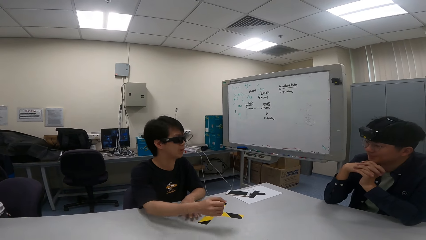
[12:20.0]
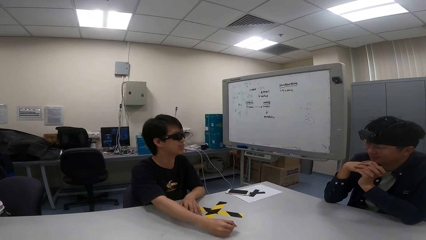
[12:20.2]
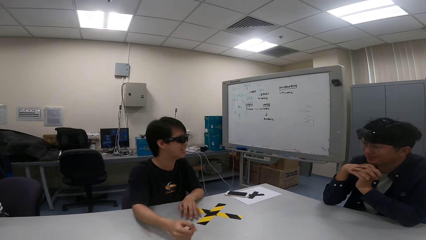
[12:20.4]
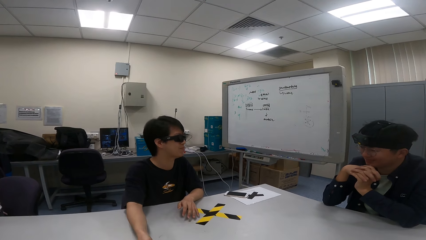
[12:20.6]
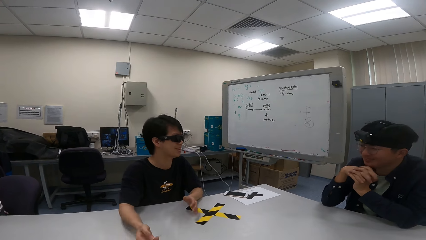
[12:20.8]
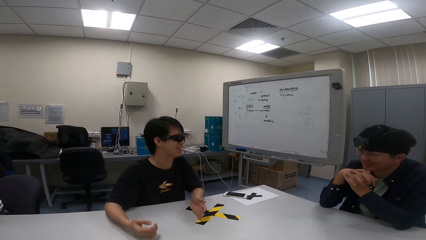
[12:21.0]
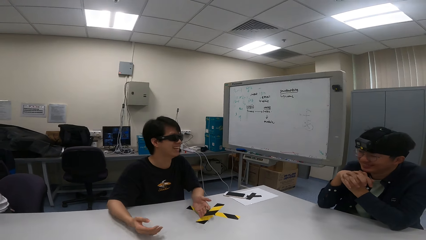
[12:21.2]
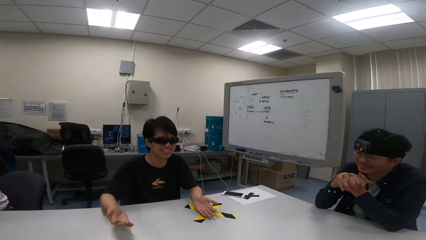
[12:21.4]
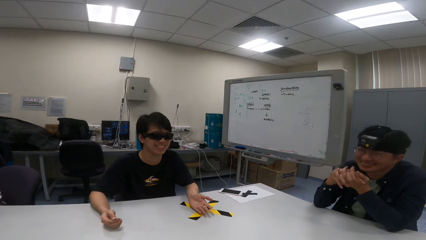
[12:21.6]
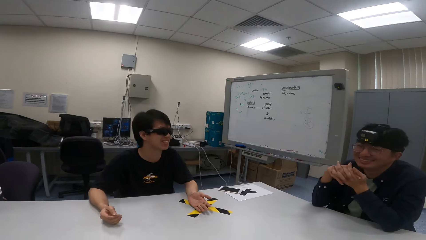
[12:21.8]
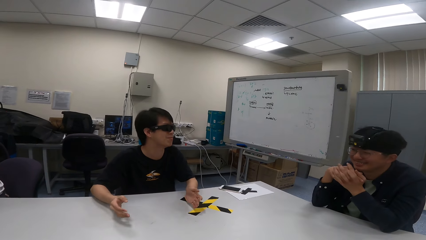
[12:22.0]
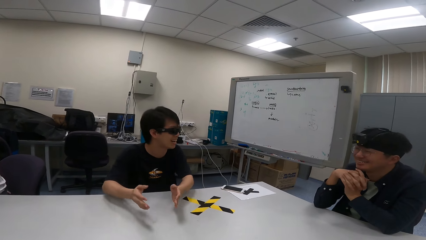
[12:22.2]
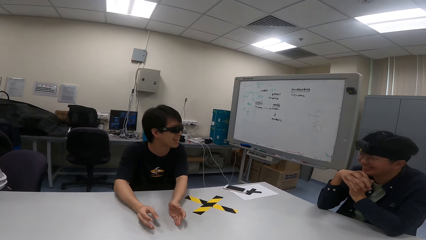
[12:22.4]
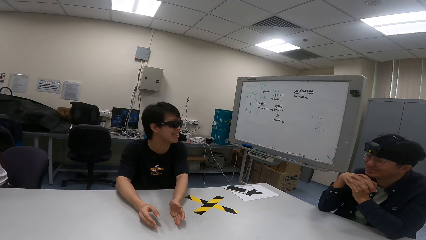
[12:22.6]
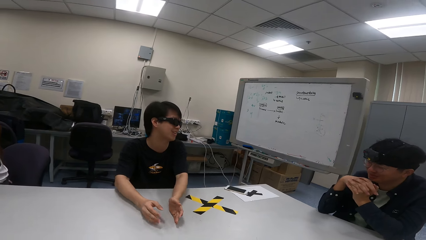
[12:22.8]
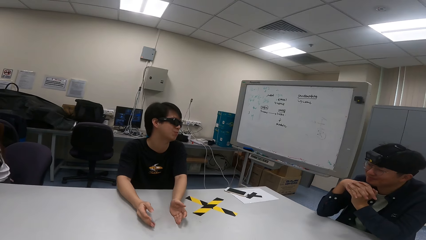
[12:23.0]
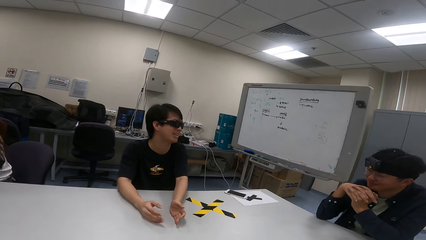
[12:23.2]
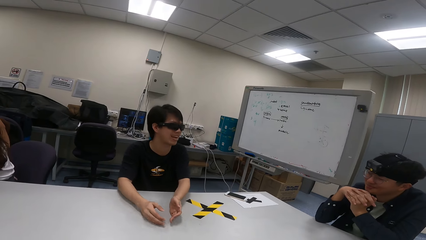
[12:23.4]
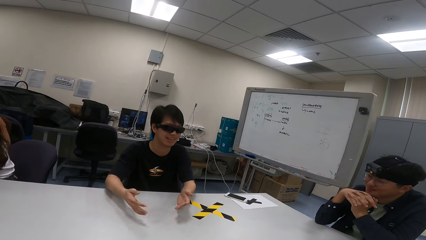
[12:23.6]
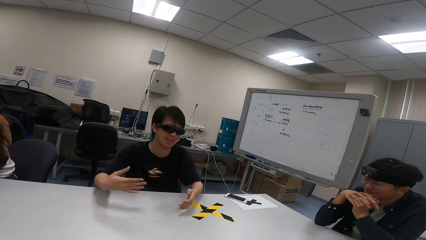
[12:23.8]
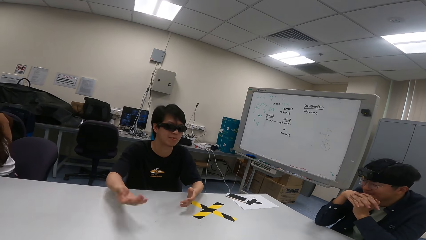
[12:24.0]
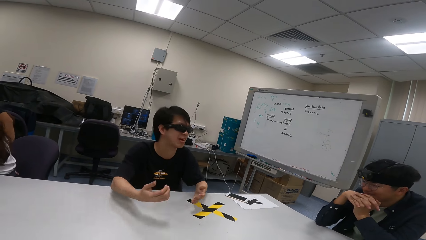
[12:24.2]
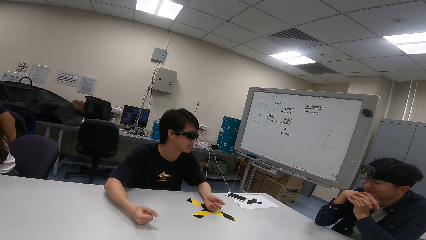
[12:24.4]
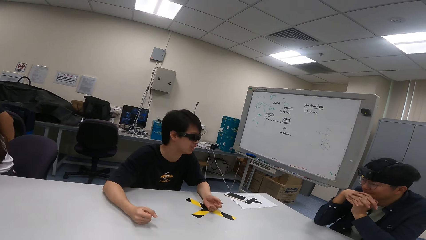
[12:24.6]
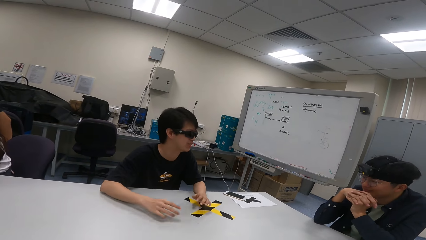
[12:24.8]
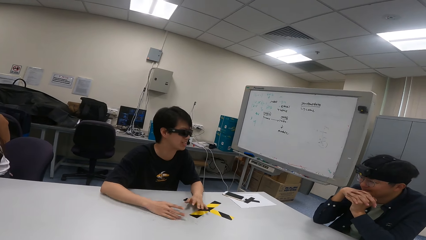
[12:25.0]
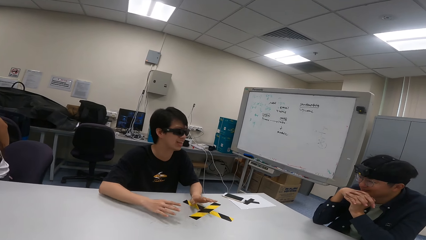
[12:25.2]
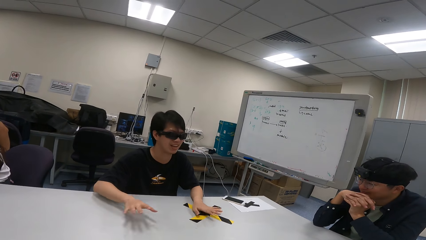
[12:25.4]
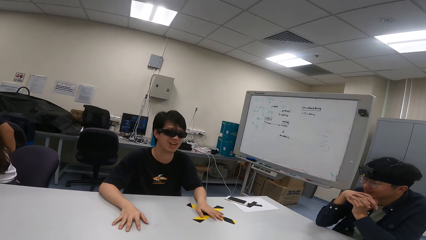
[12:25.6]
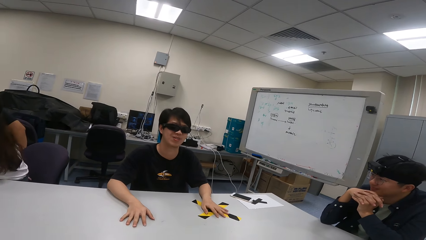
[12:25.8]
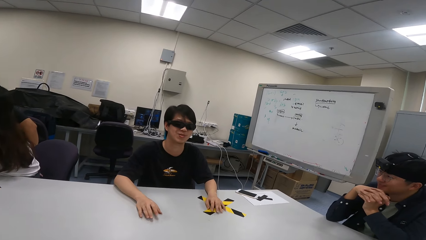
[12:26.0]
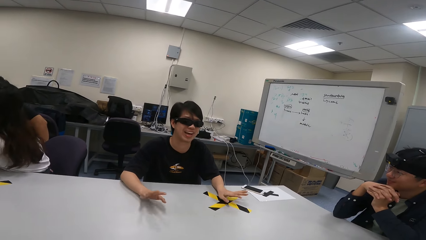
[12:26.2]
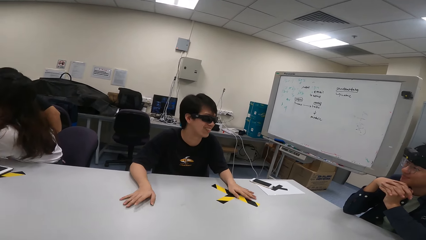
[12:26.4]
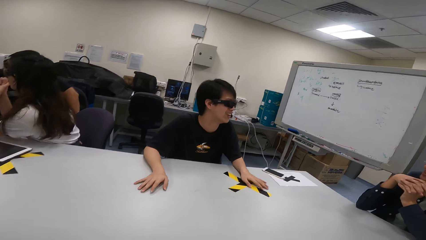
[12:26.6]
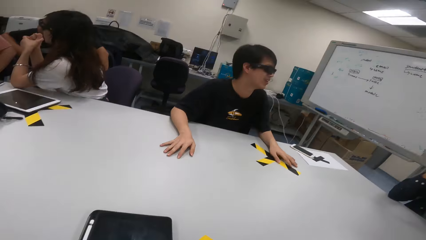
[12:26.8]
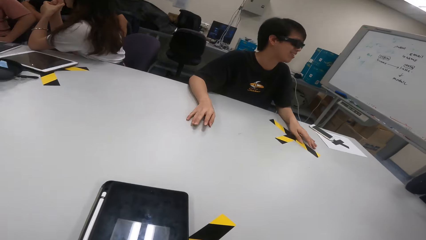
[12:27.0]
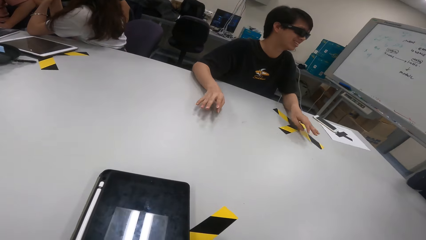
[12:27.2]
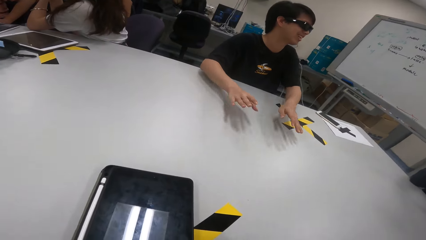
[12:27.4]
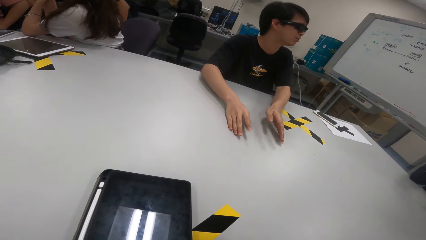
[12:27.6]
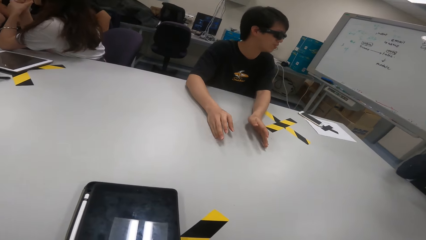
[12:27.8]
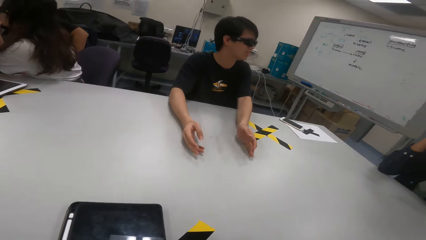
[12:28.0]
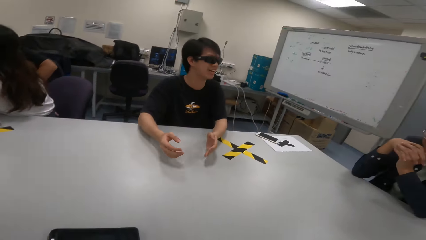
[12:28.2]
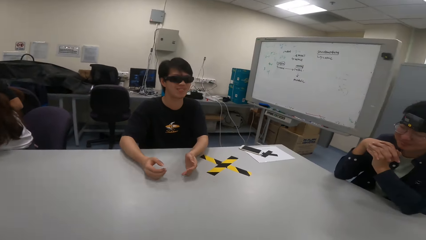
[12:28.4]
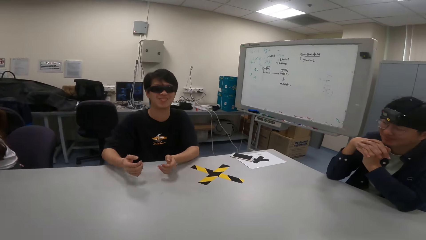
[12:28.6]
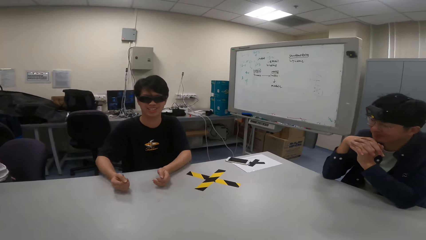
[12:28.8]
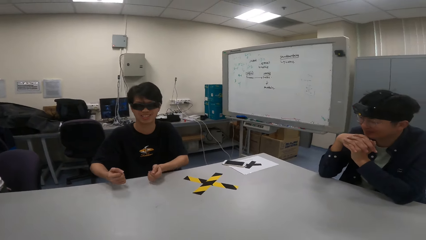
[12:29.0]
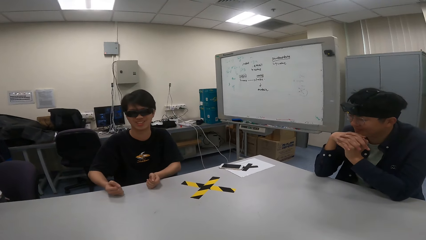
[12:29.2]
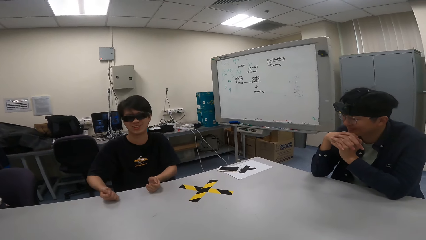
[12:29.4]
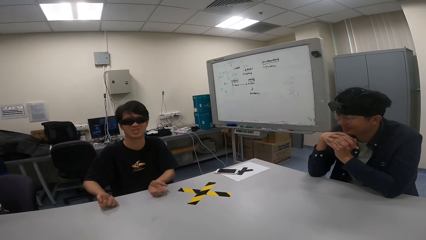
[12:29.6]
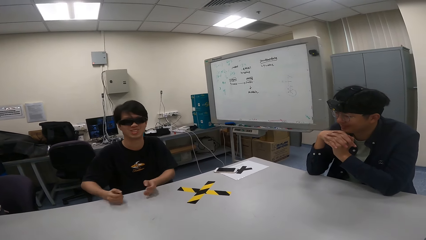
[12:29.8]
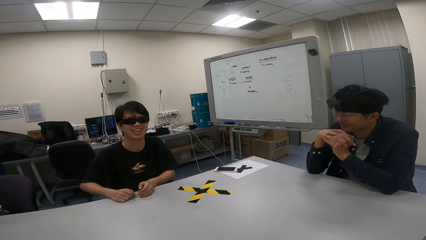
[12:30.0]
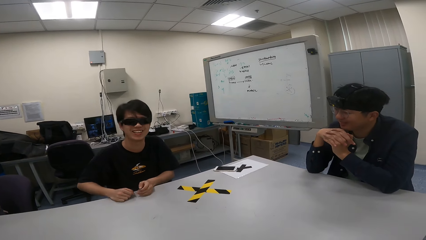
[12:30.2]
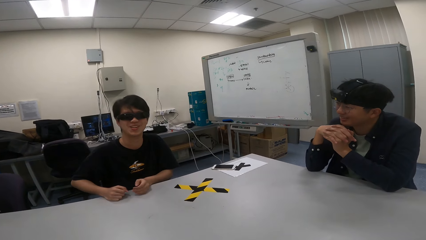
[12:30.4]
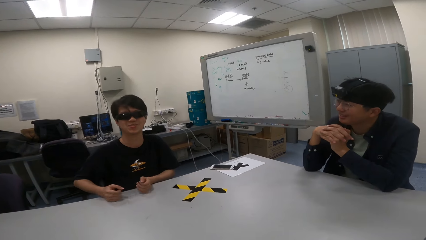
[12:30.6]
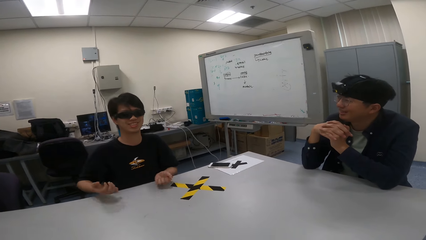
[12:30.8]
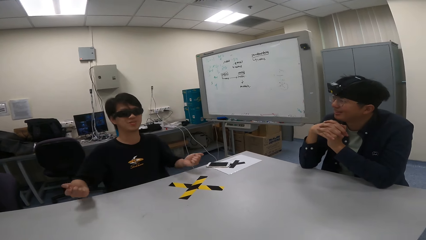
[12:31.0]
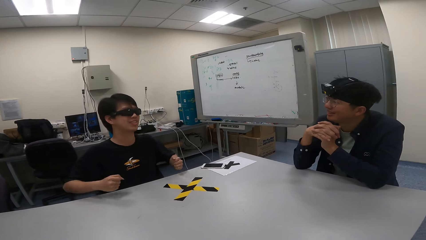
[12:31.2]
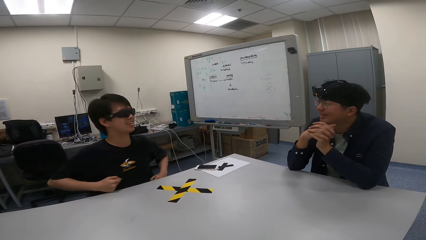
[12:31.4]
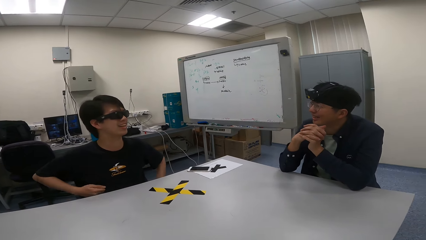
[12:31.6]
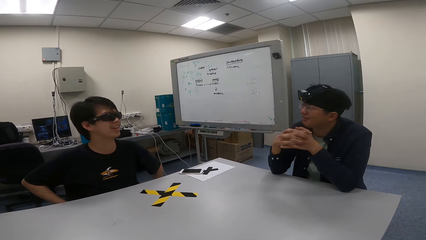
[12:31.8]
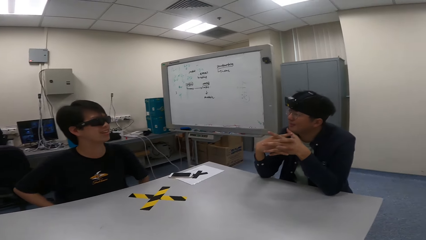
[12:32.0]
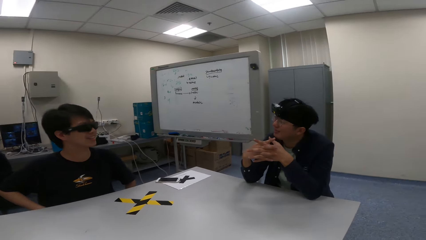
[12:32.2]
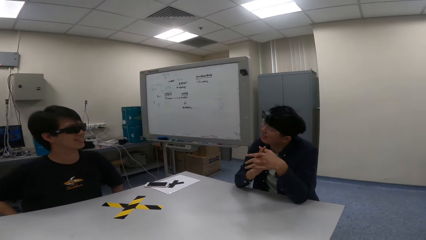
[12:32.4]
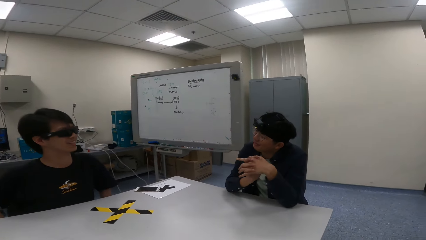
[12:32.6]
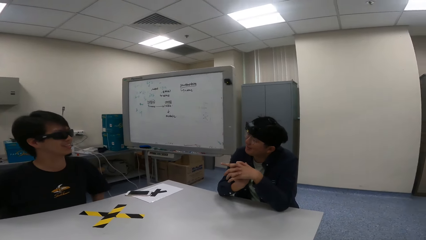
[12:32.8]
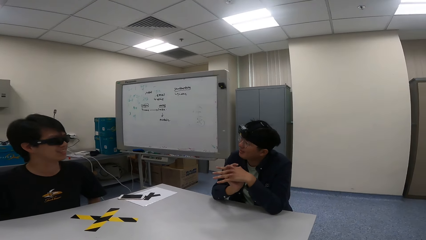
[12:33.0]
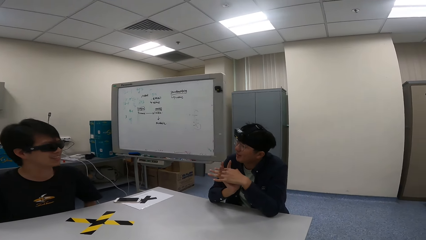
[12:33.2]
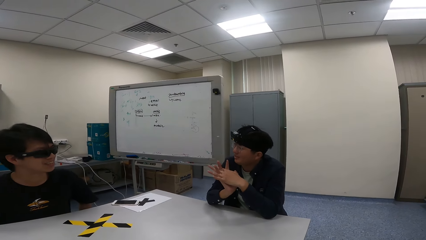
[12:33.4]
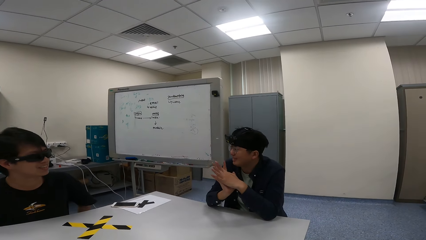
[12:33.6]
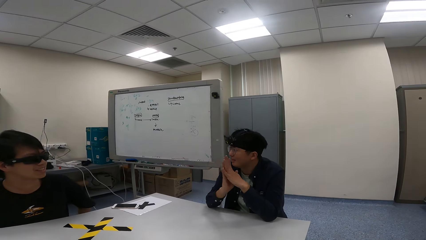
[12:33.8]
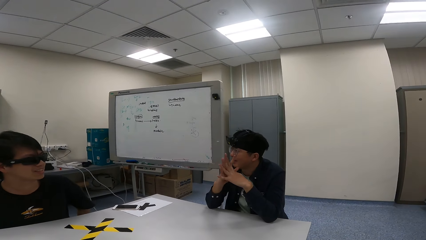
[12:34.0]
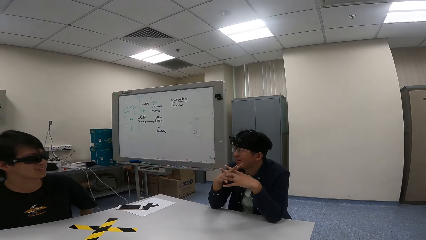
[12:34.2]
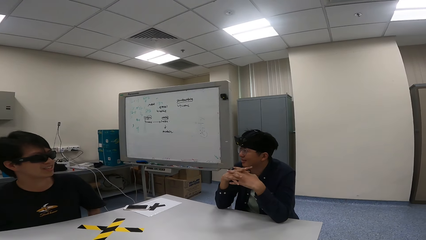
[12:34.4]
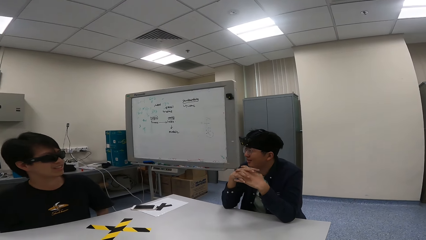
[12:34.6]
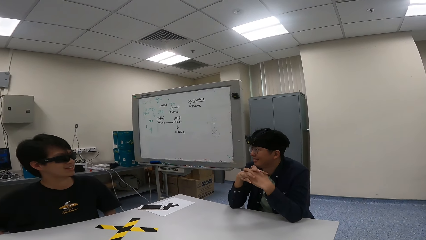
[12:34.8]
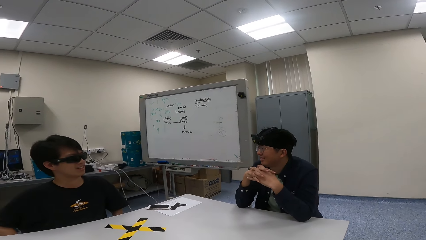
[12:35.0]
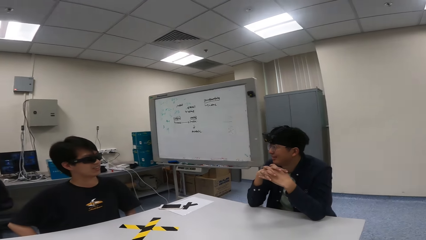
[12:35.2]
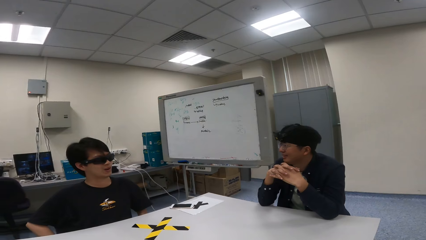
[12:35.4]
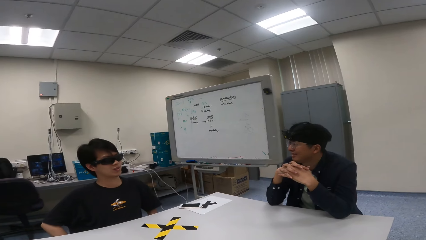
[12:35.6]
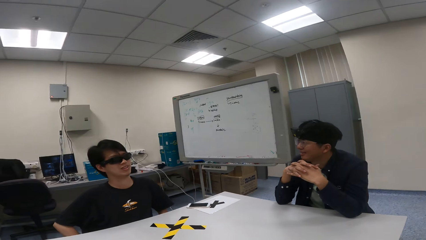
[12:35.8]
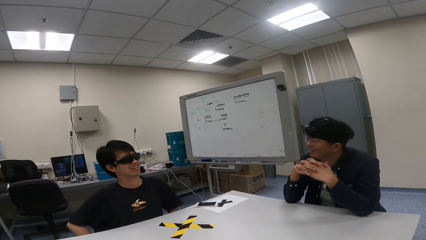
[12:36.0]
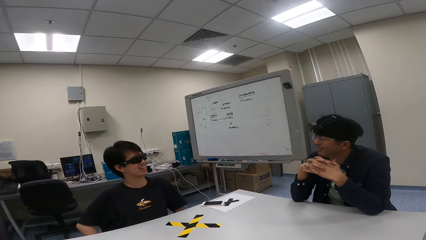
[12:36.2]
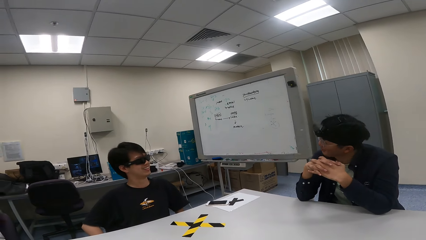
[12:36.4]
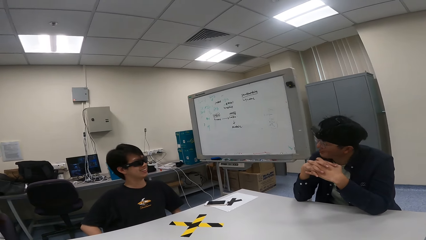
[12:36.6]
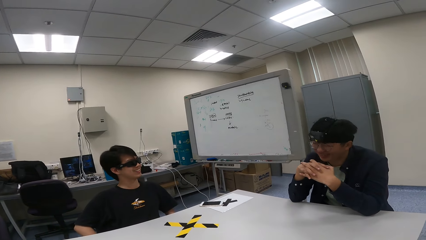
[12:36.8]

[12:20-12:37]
A person nods. Another person shows hand gestures. The camera wearer looks at a tablet. They look at the other person. The other person puts a hand down. The first person talks to the other person.
